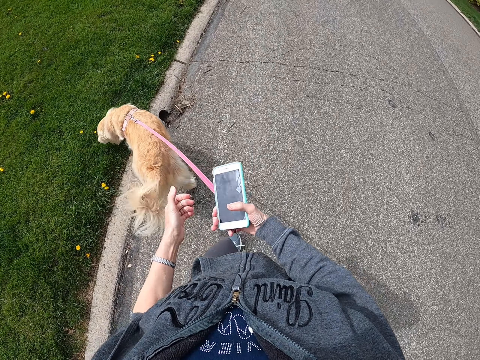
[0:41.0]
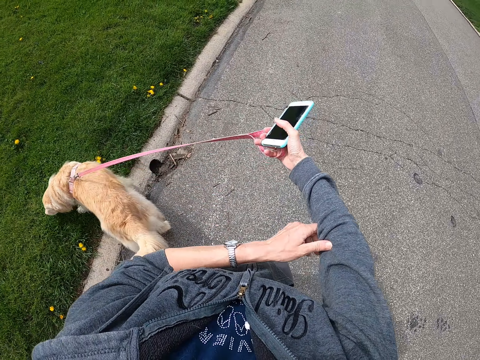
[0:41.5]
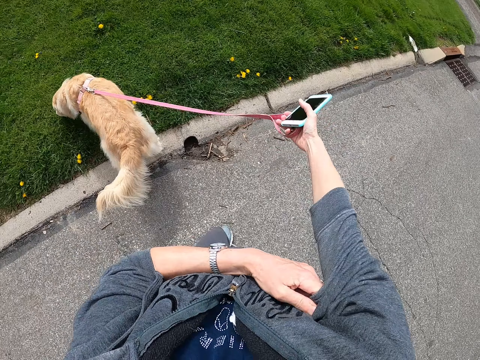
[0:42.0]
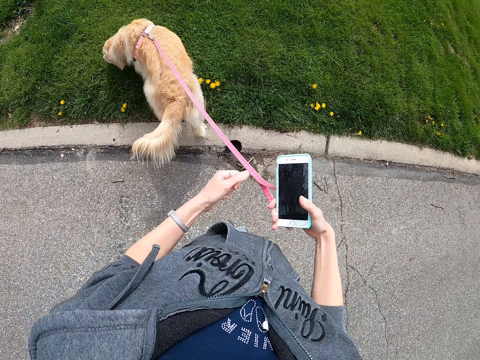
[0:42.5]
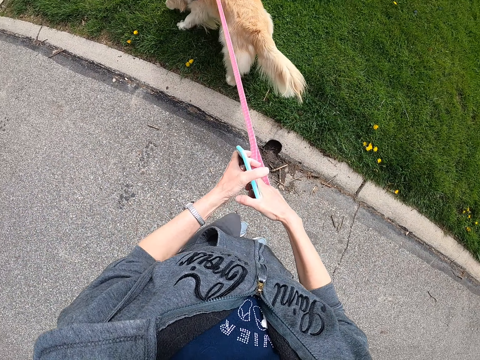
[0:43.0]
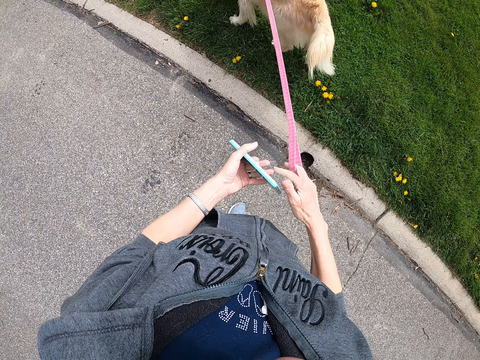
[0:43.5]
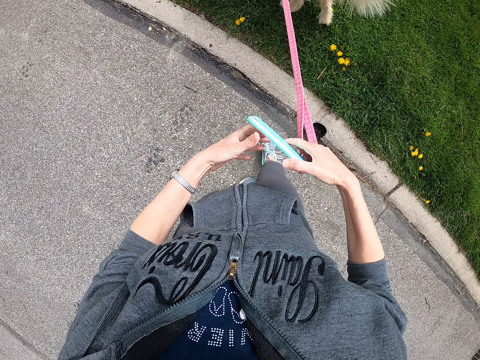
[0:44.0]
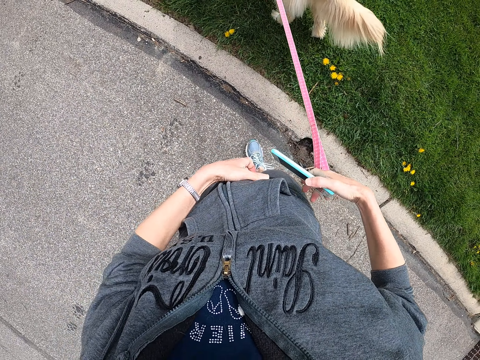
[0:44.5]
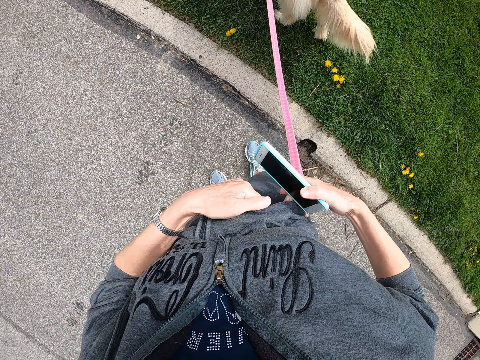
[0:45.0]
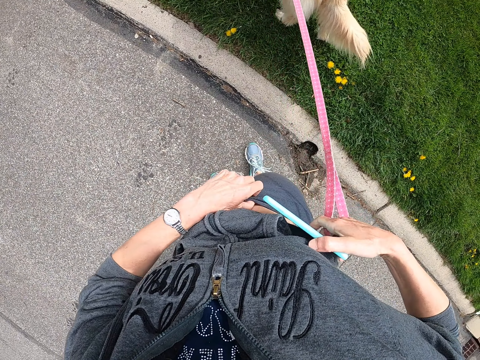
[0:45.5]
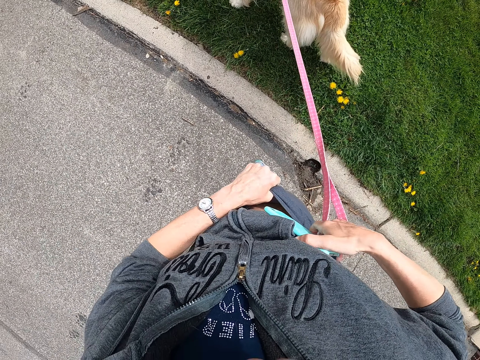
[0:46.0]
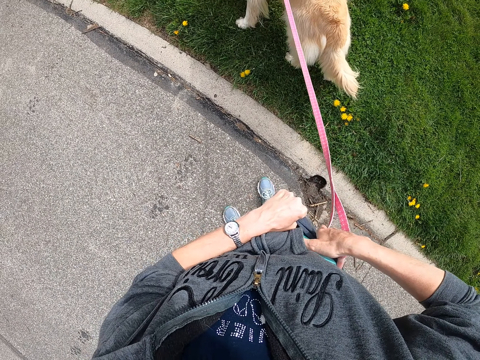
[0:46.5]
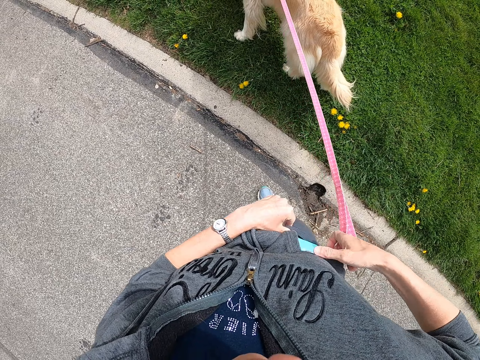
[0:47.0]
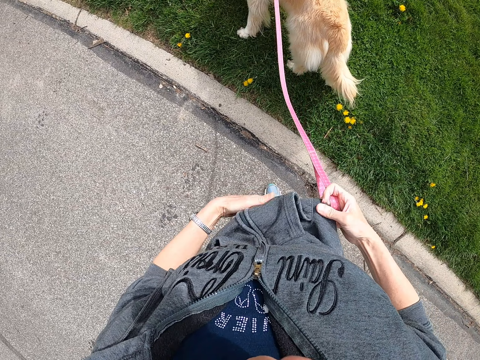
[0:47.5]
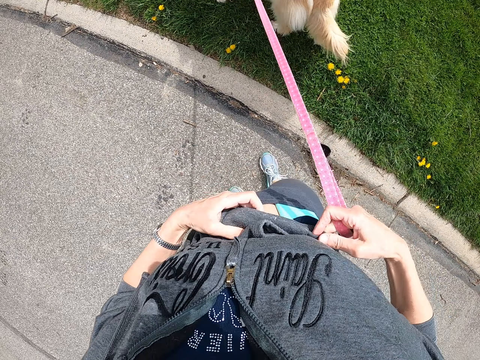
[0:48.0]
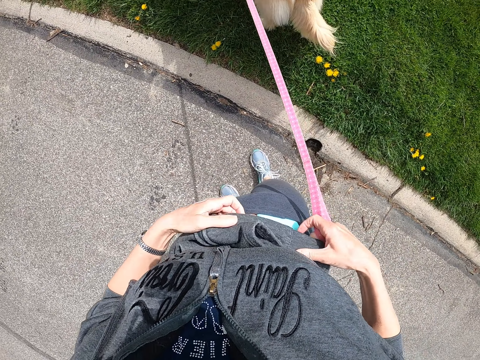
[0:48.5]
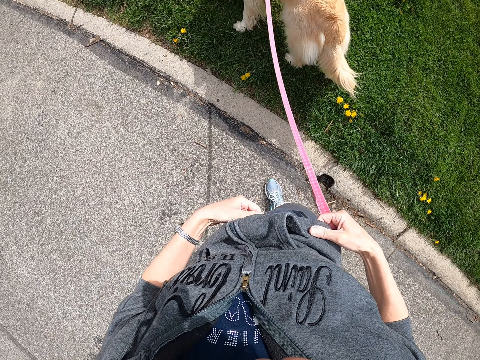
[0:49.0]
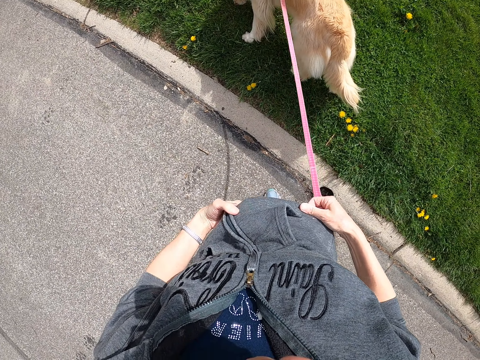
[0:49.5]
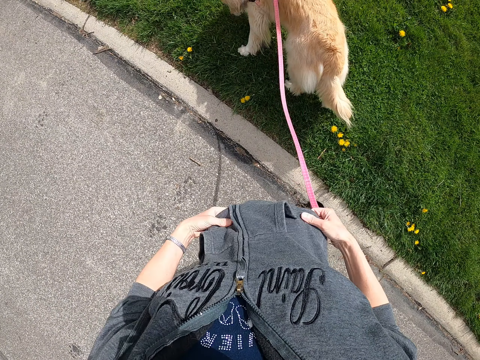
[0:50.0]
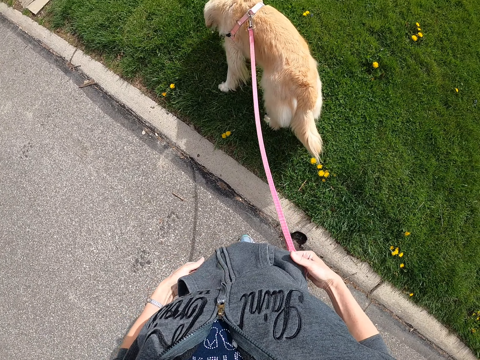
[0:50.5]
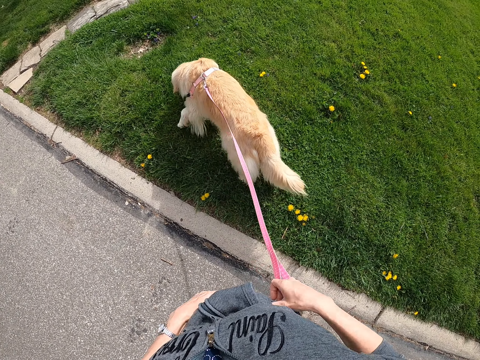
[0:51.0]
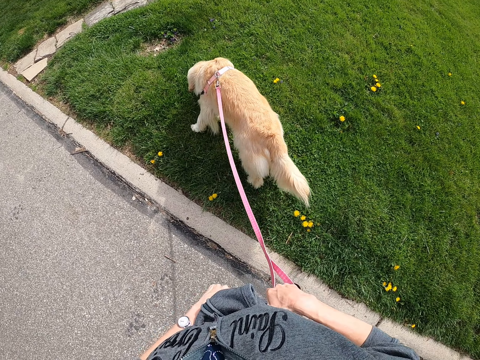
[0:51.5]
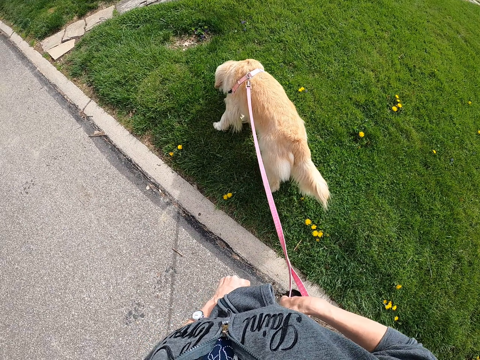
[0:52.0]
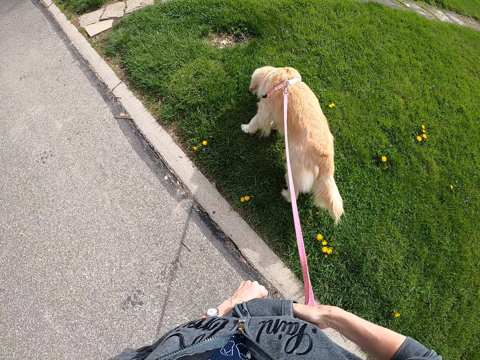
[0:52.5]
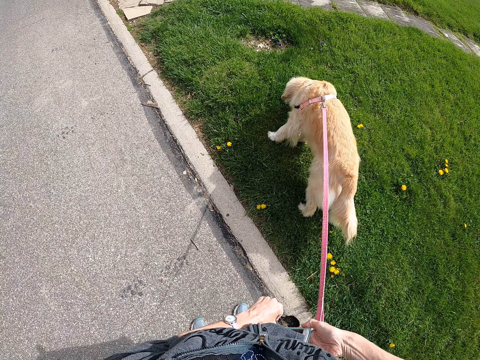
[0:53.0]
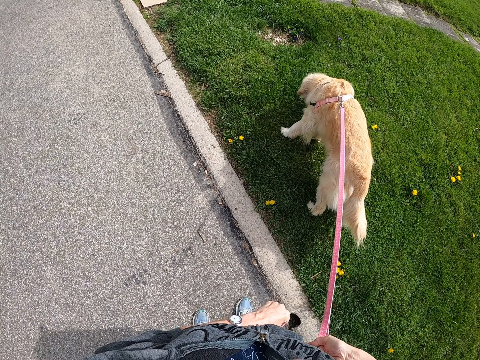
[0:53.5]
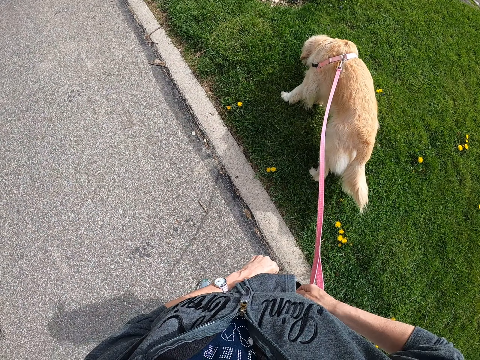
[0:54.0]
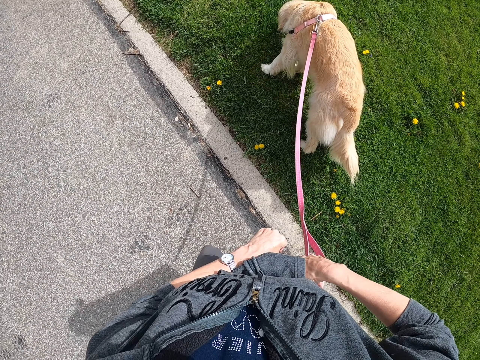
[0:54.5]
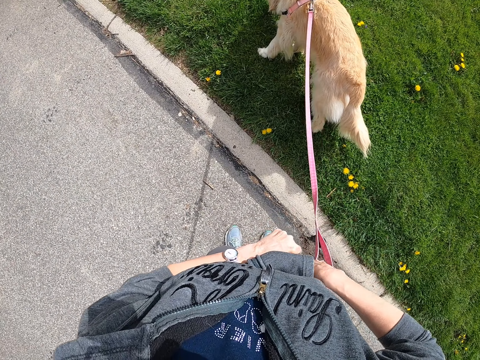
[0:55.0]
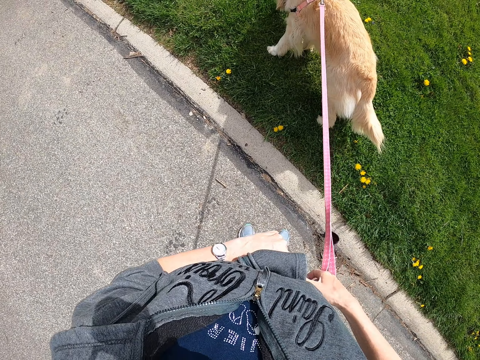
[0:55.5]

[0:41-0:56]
The camera wearer moves a phone on her right hand. She pulls her sweater on the right hand. She moves the phone on her left hand. She pulls her sweater. She places the phone in her trousers. She checks on her phone. She pulls her sweater down. She looks around. She makes her trousers.

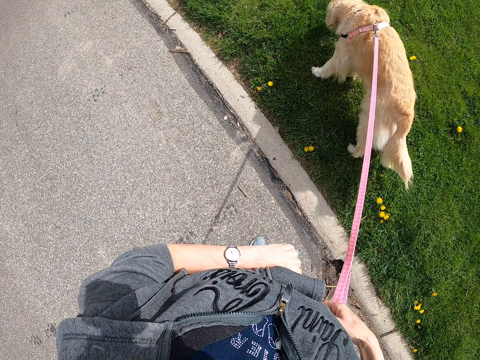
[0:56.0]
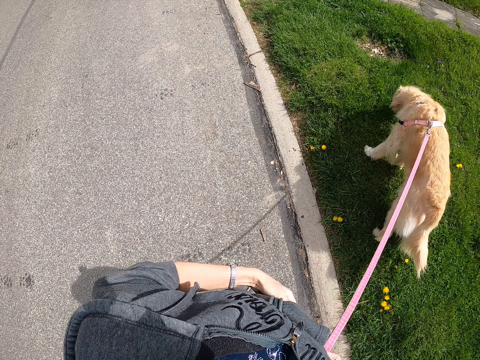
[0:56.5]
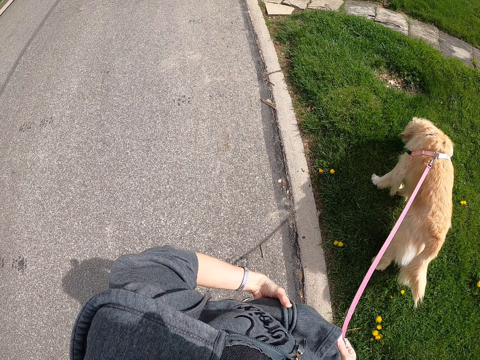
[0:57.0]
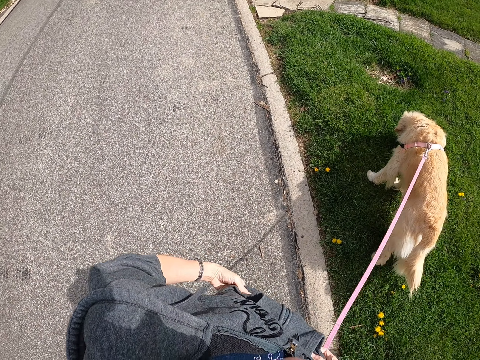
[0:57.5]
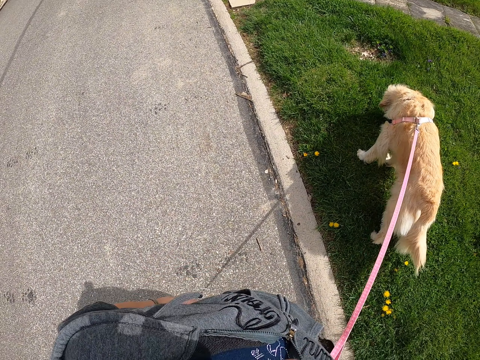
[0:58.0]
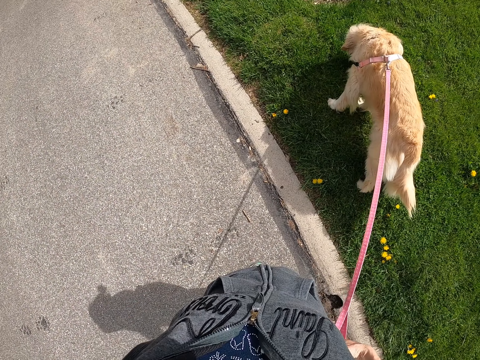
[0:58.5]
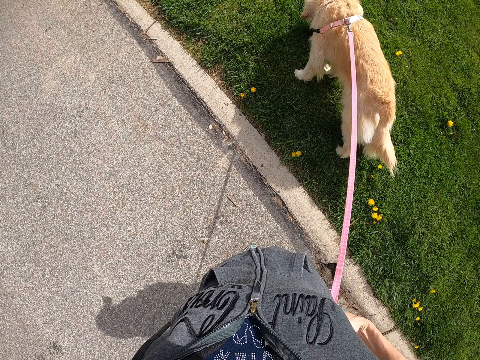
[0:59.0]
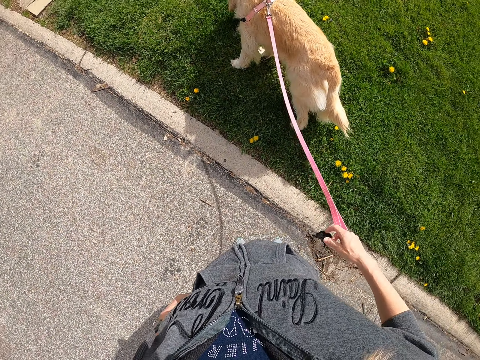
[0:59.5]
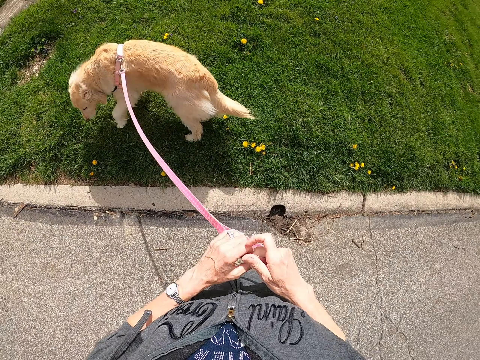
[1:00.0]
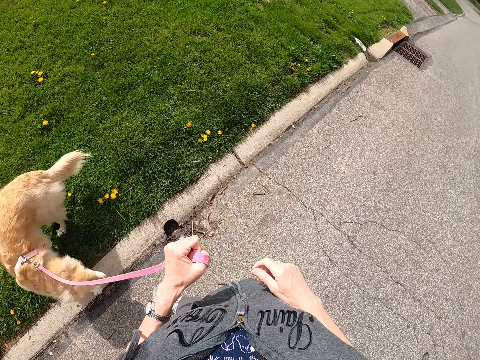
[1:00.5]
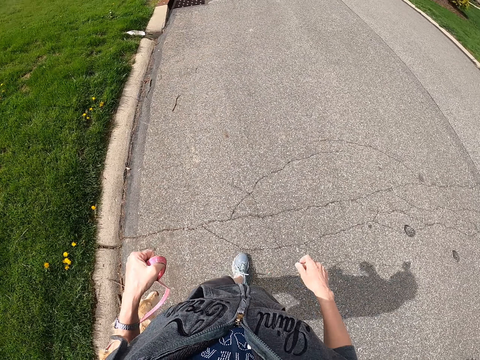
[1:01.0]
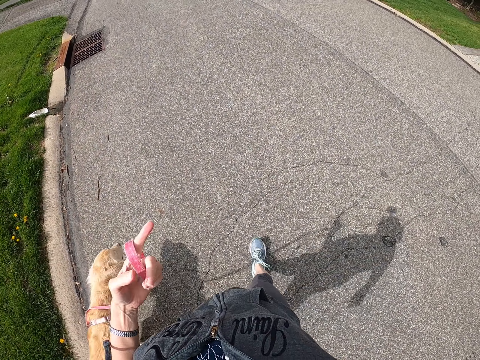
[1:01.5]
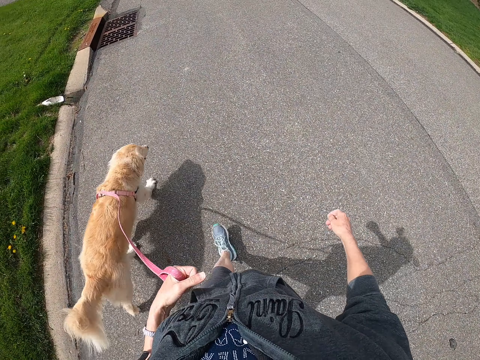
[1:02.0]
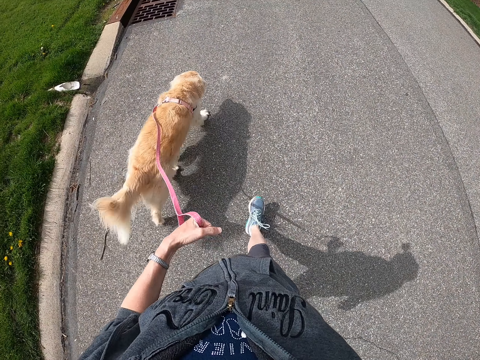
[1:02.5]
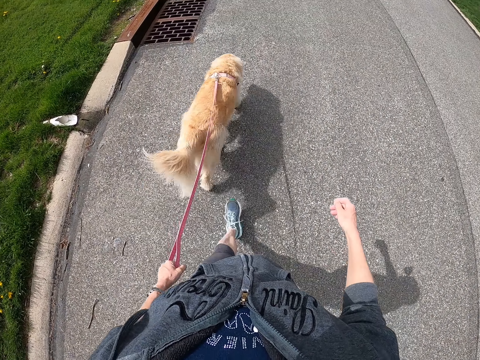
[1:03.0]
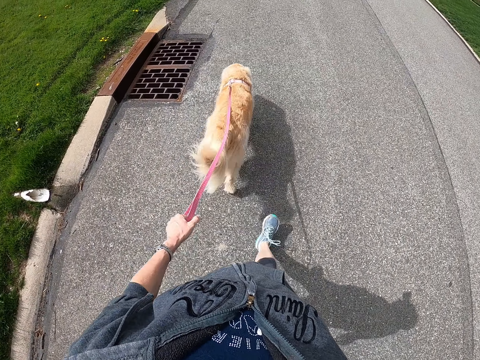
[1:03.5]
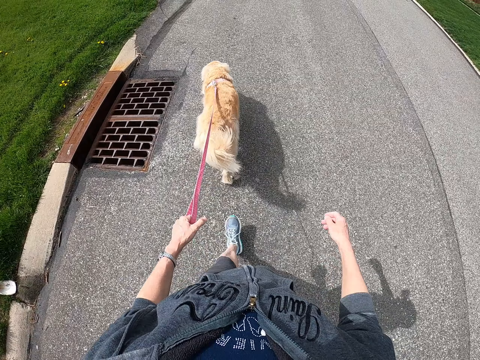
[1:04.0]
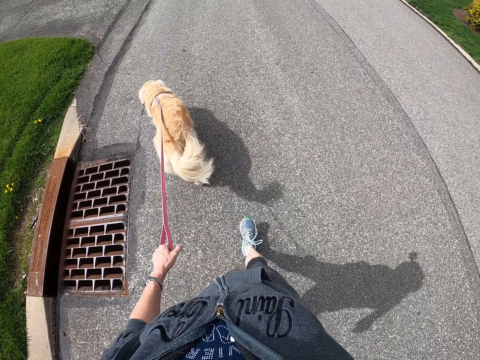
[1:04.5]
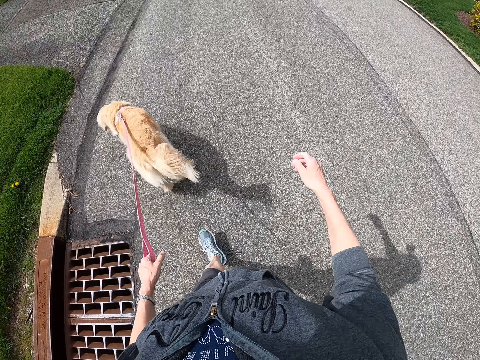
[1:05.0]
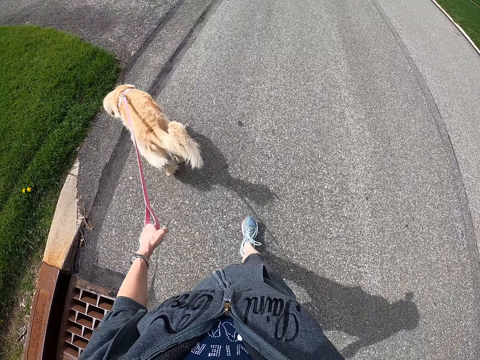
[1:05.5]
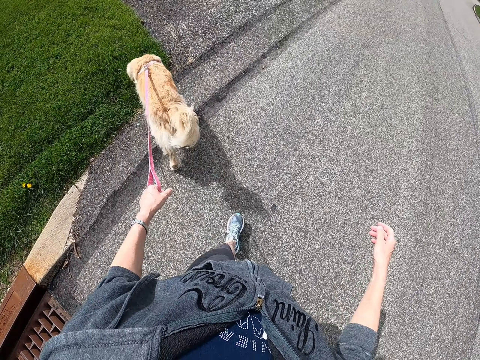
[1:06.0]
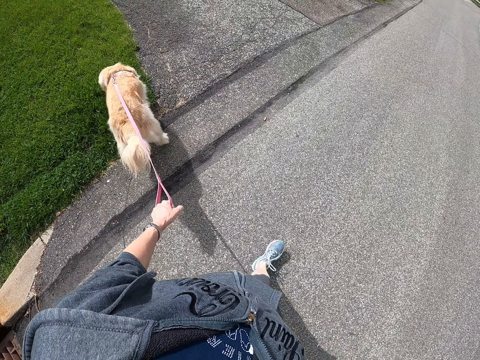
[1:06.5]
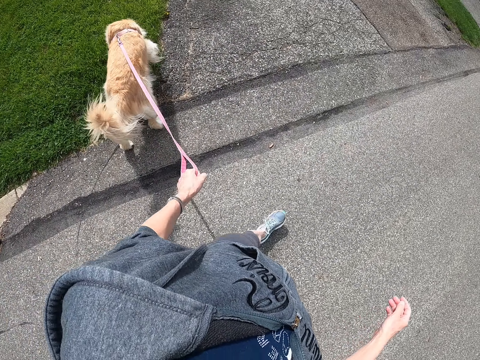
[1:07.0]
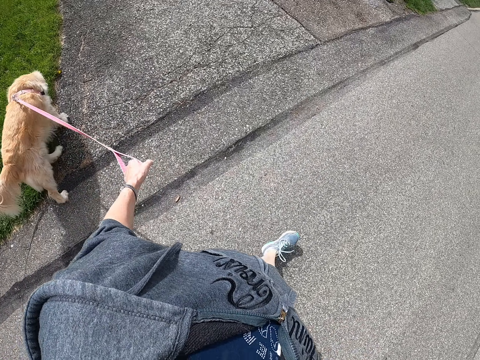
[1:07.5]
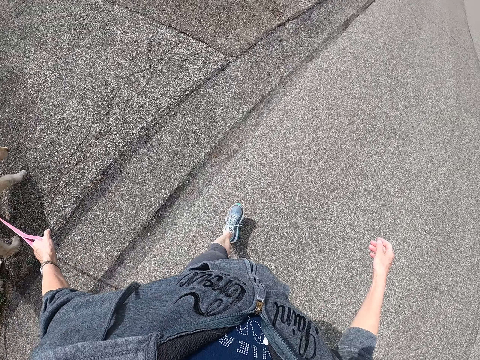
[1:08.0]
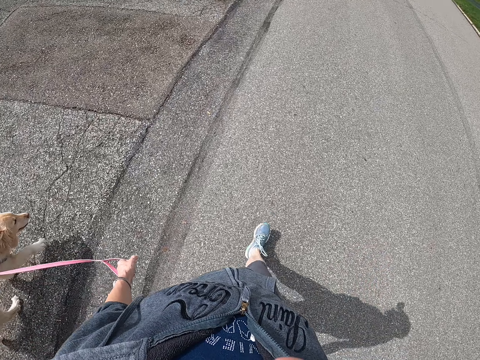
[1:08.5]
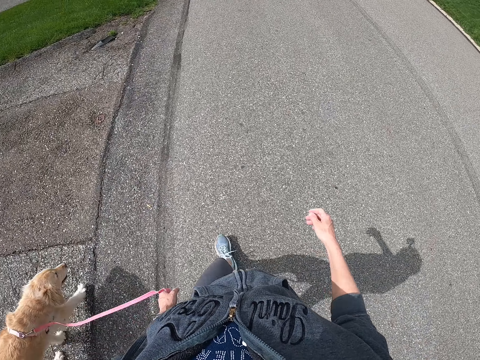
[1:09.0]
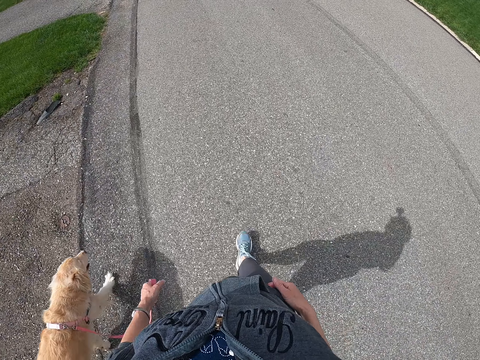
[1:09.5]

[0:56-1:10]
The camera wearer walks on the road. They walk the dog.
